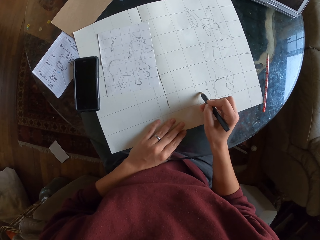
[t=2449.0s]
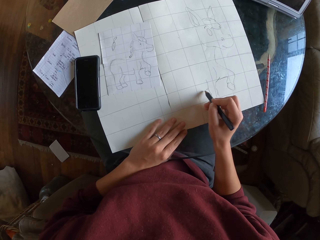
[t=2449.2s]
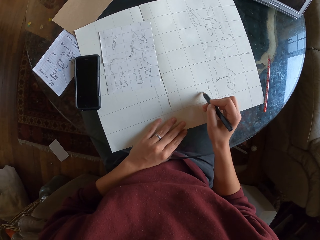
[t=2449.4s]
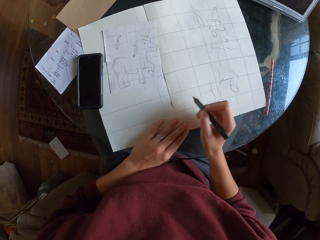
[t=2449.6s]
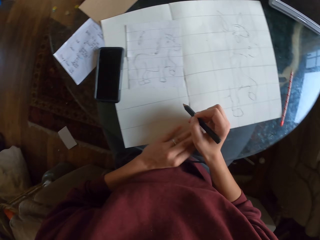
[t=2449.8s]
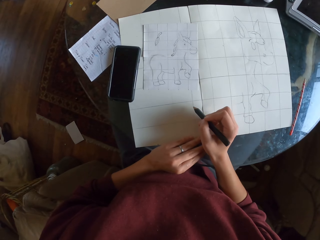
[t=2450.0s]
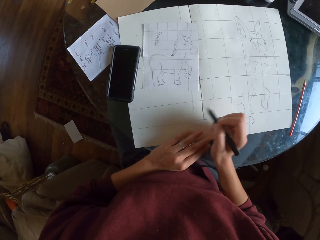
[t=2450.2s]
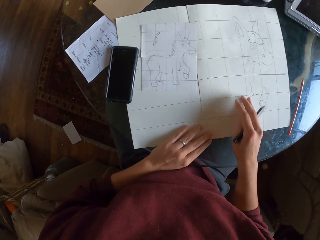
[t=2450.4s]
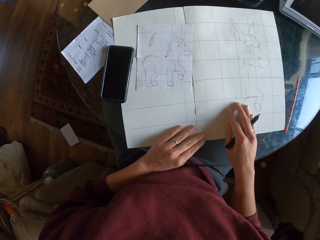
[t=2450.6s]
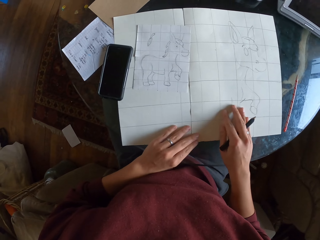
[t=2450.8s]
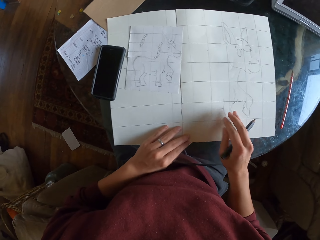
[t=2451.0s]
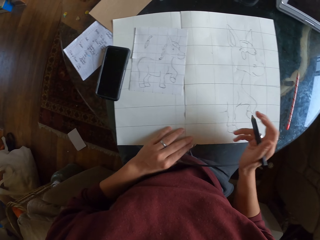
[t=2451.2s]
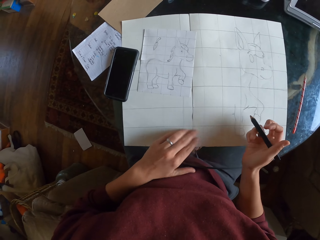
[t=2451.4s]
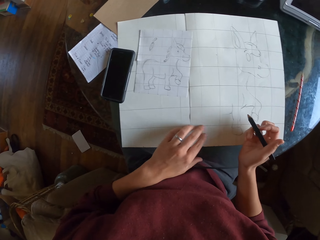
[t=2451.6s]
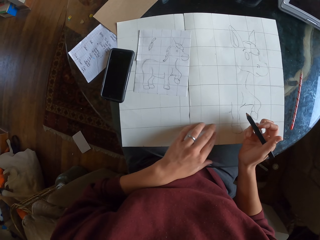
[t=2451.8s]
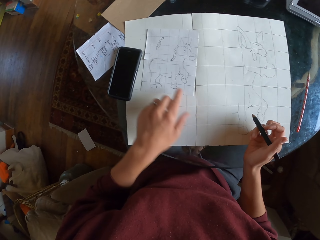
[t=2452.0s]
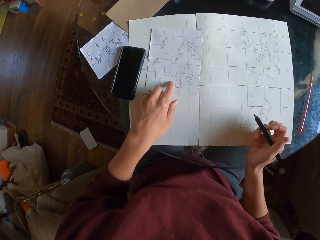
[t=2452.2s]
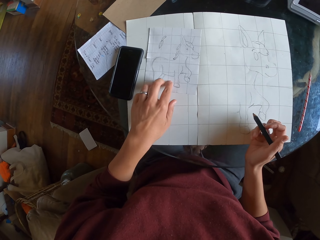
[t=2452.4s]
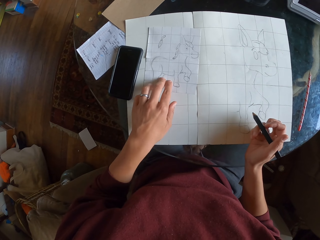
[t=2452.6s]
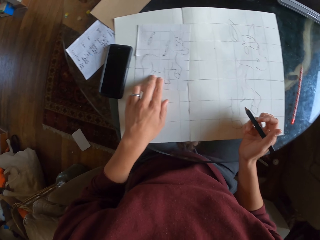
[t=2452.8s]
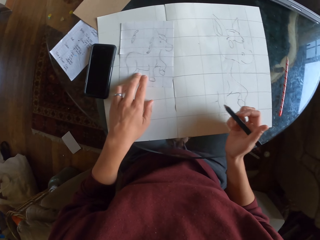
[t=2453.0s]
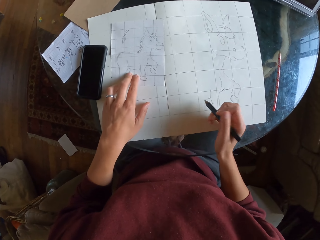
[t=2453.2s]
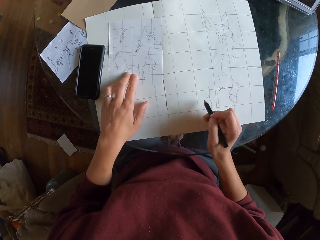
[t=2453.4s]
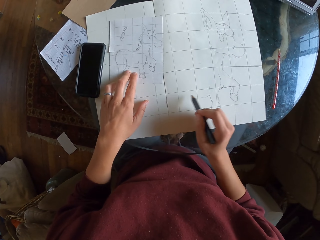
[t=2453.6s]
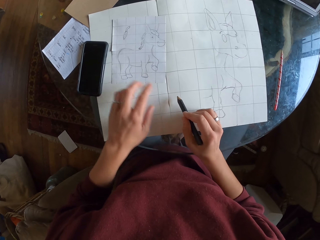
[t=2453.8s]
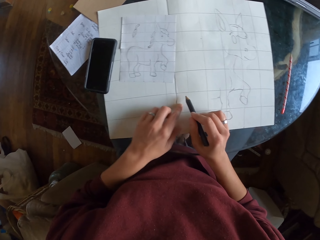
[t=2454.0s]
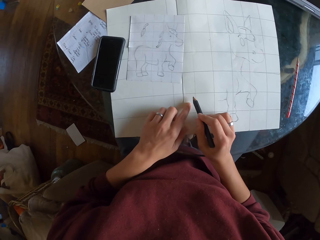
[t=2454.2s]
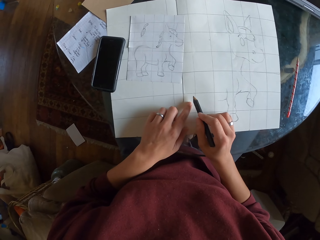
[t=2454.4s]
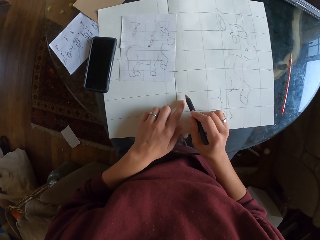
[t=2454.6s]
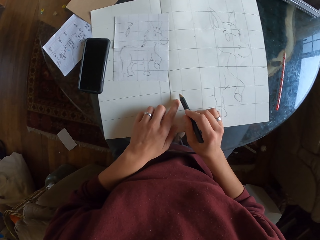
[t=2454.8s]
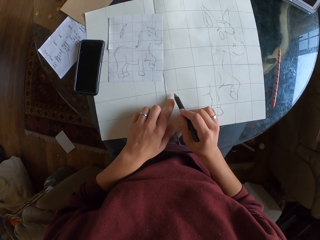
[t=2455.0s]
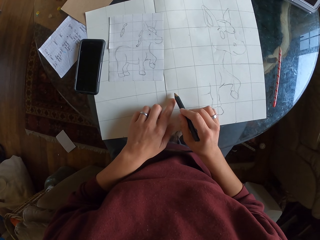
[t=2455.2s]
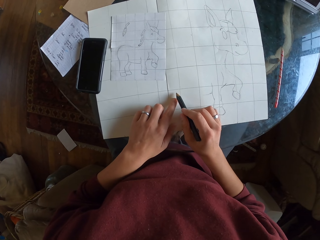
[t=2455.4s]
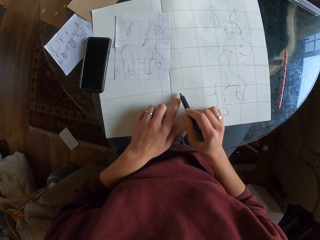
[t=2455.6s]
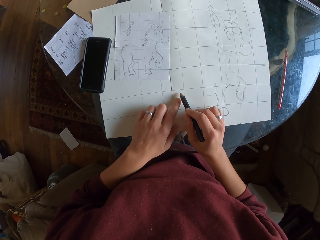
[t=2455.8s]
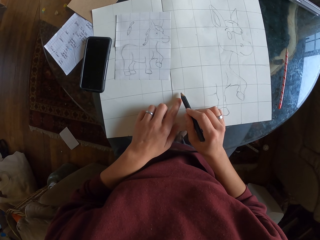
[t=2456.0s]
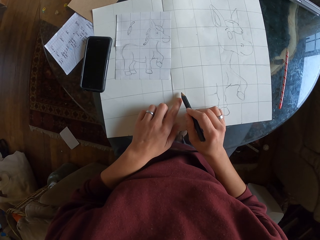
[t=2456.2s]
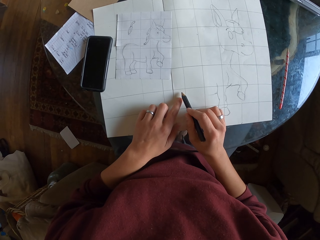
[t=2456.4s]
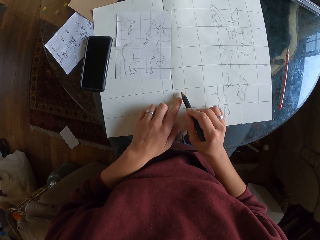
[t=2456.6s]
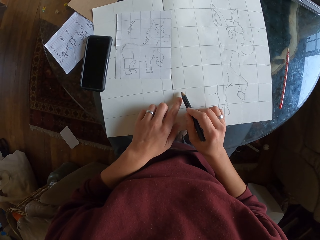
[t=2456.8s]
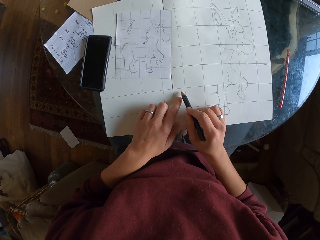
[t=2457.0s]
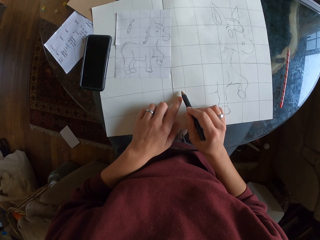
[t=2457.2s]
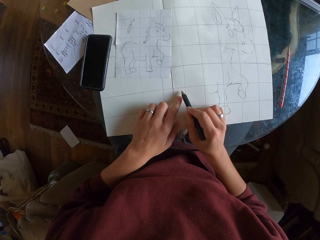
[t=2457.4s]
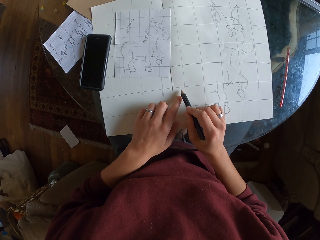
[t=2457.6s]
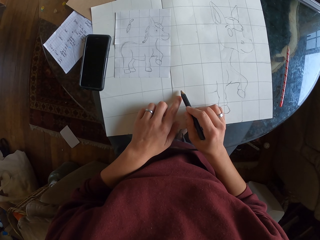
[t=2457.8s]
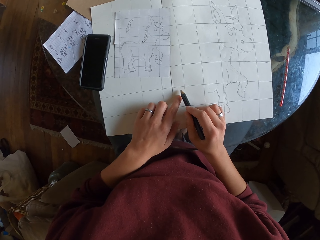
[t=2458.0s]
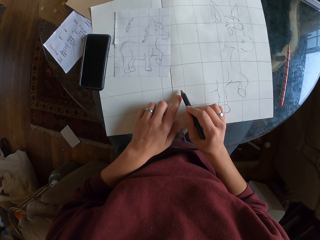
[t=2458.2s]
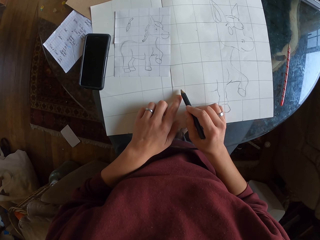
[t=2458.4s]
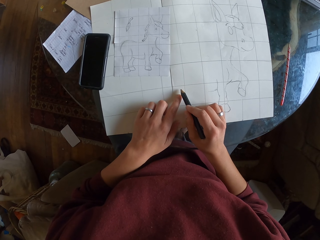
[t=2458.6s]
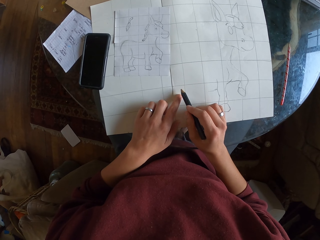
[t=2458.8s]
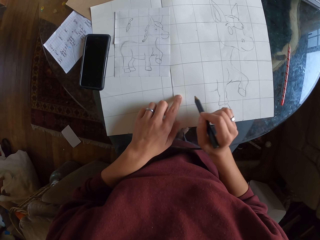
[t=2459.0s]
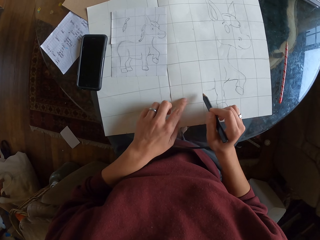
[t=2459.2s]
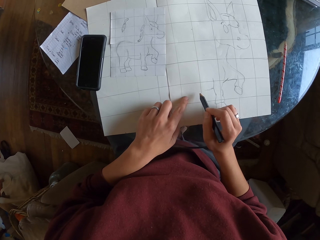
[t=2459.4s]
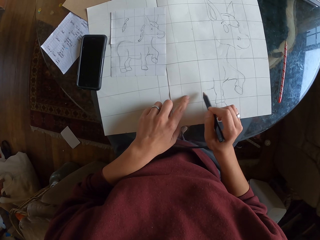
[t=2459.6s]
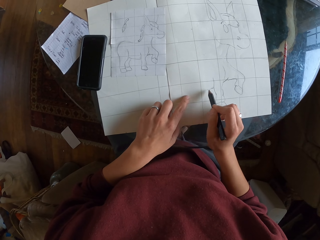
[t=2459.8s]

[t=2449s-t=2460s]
The camera wearer pulls the large drawing paper slightly. He places his hand on the small drawing paper. He stares at the paper sketch. He moves the hand from the small drawing paper to the large drawing paper.

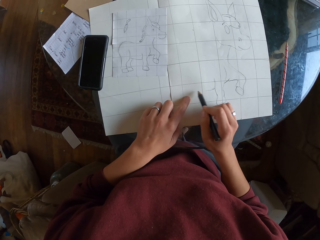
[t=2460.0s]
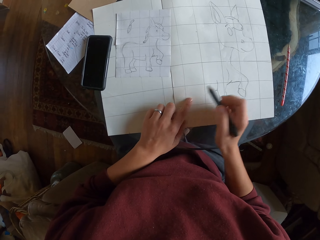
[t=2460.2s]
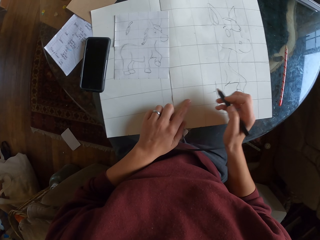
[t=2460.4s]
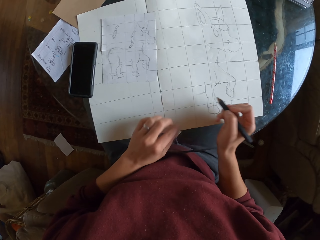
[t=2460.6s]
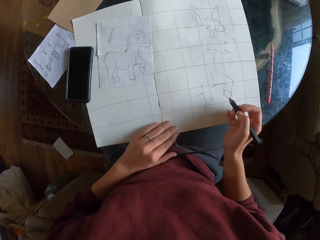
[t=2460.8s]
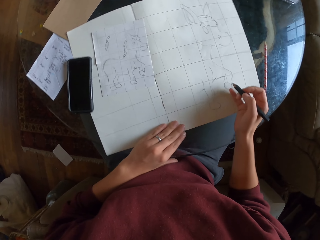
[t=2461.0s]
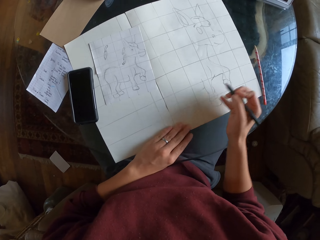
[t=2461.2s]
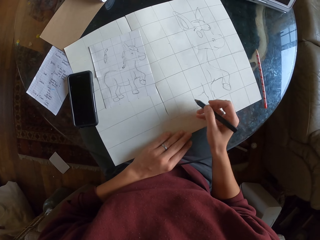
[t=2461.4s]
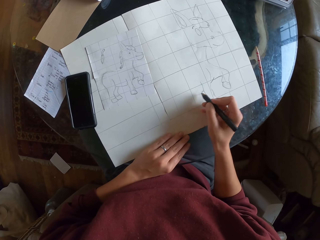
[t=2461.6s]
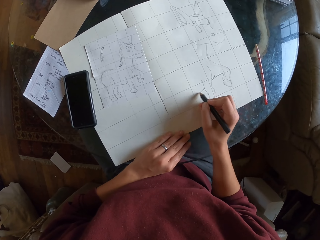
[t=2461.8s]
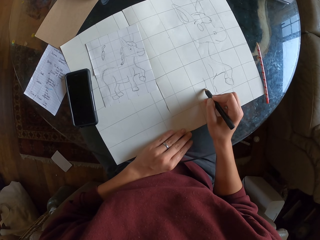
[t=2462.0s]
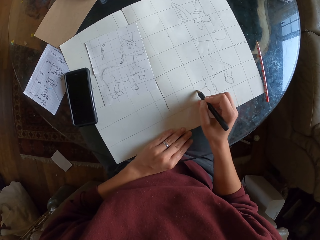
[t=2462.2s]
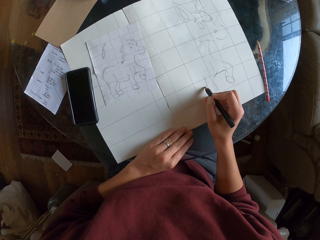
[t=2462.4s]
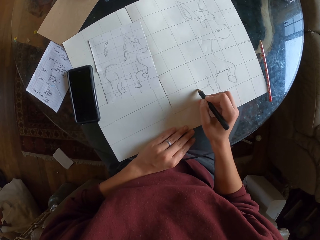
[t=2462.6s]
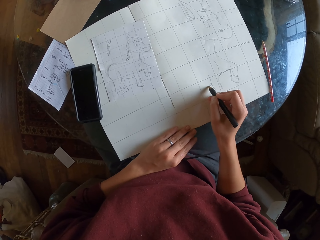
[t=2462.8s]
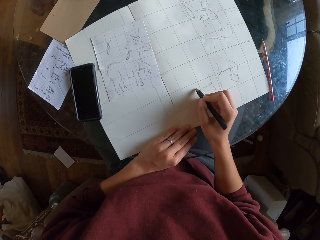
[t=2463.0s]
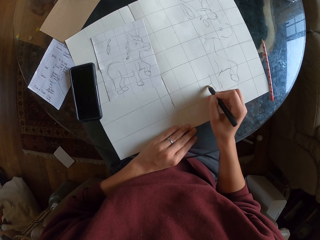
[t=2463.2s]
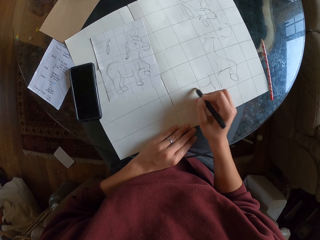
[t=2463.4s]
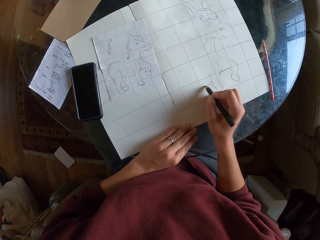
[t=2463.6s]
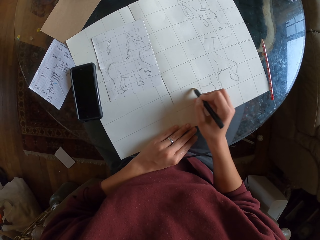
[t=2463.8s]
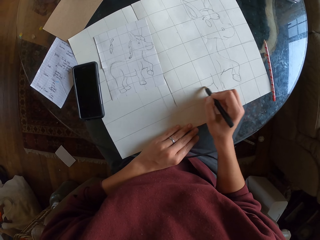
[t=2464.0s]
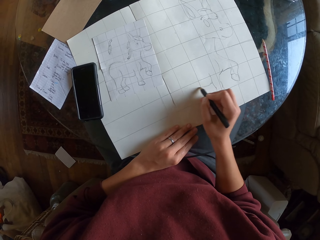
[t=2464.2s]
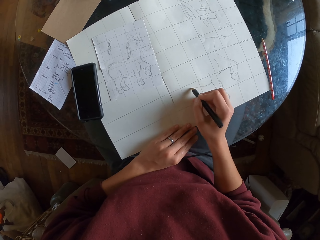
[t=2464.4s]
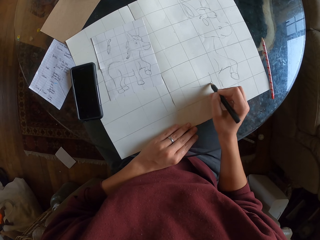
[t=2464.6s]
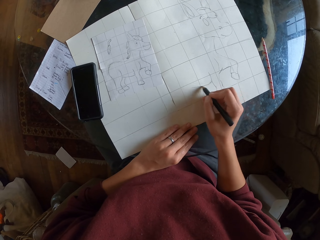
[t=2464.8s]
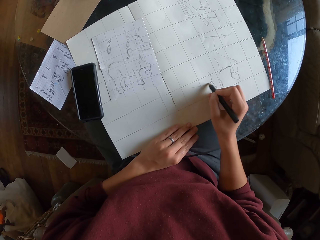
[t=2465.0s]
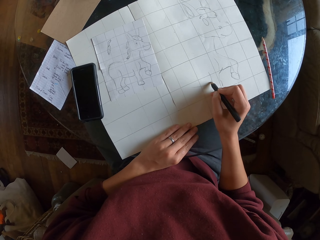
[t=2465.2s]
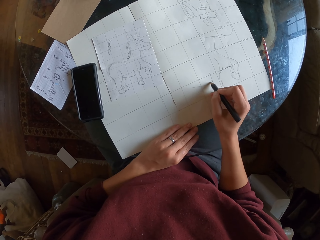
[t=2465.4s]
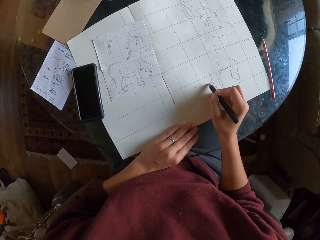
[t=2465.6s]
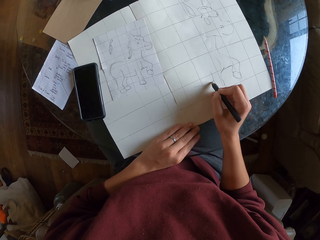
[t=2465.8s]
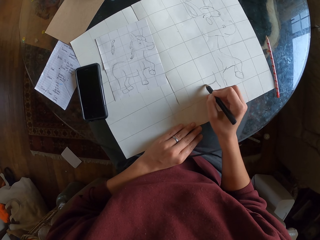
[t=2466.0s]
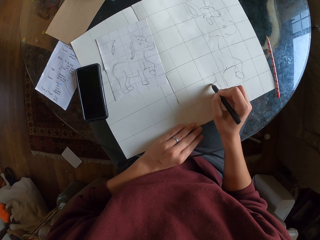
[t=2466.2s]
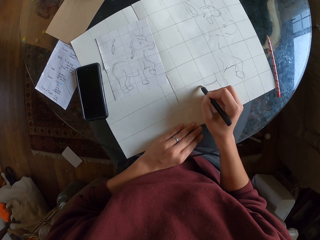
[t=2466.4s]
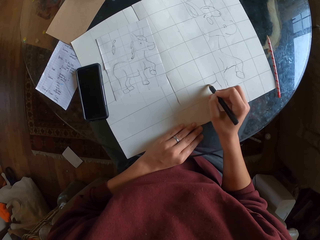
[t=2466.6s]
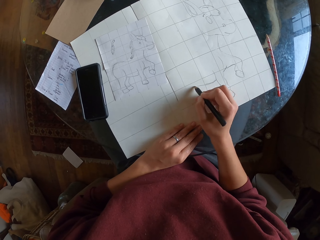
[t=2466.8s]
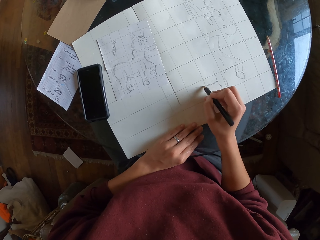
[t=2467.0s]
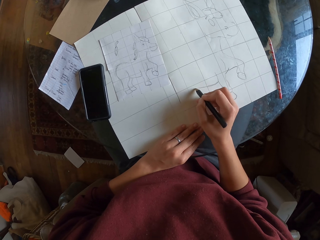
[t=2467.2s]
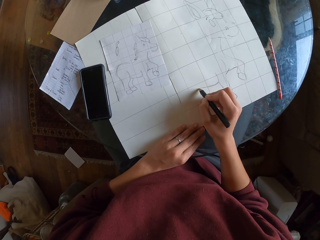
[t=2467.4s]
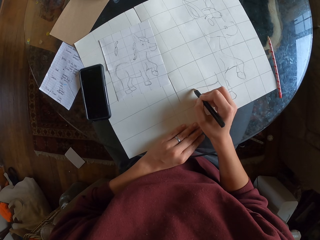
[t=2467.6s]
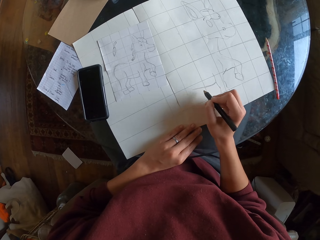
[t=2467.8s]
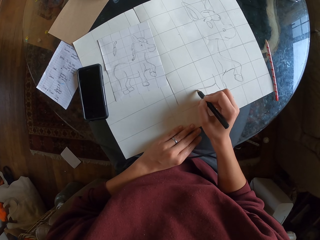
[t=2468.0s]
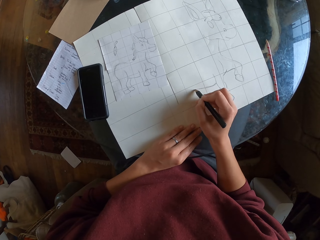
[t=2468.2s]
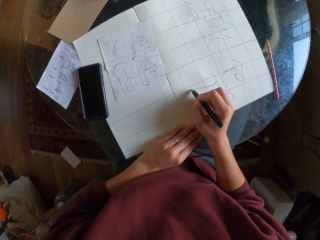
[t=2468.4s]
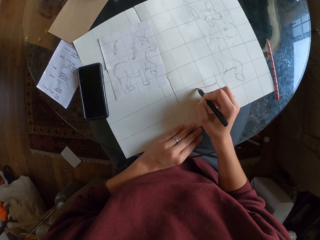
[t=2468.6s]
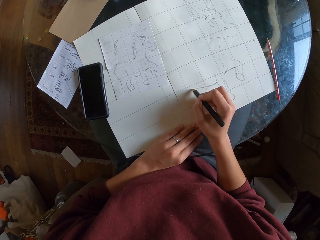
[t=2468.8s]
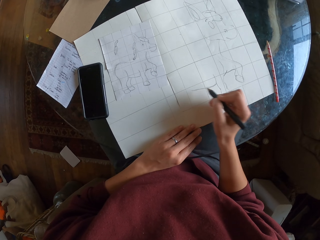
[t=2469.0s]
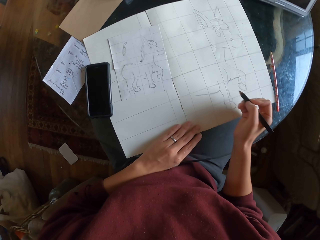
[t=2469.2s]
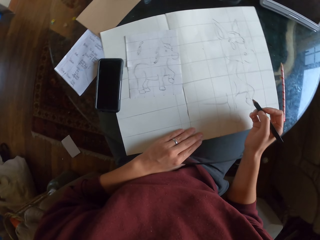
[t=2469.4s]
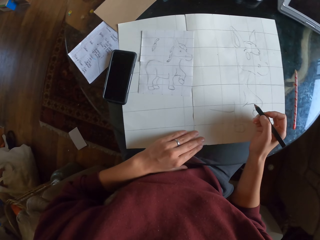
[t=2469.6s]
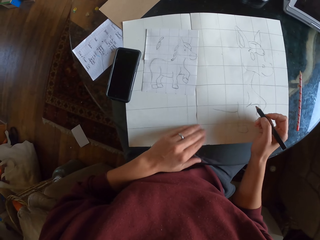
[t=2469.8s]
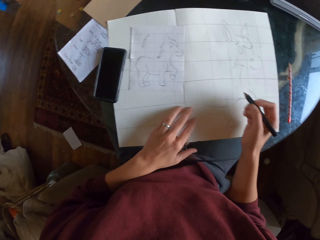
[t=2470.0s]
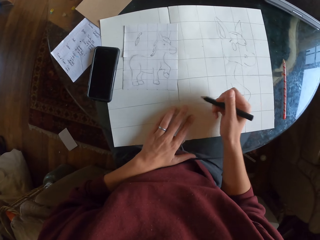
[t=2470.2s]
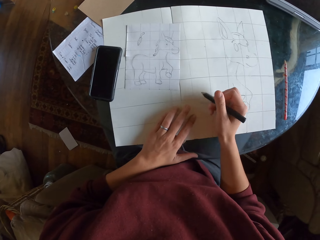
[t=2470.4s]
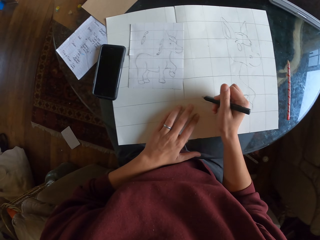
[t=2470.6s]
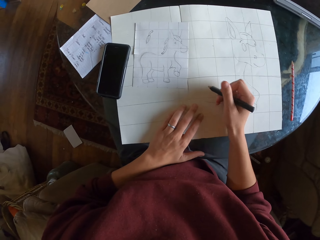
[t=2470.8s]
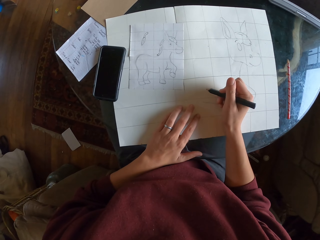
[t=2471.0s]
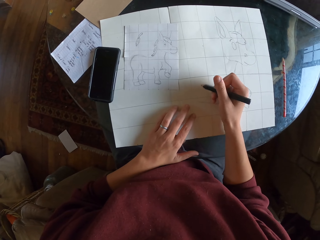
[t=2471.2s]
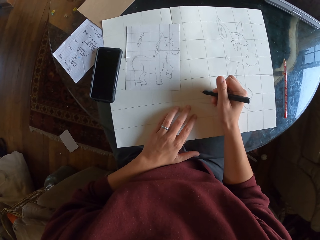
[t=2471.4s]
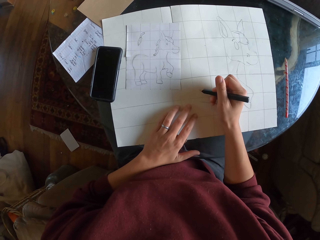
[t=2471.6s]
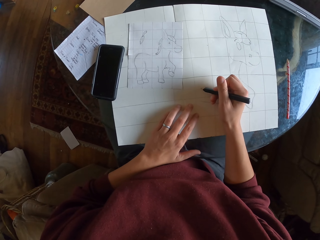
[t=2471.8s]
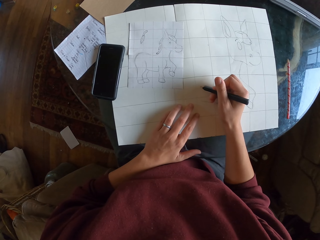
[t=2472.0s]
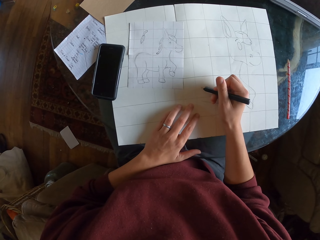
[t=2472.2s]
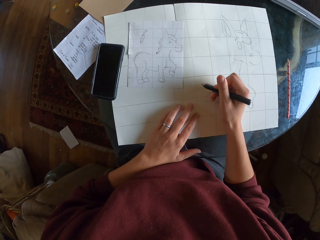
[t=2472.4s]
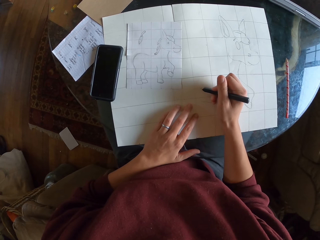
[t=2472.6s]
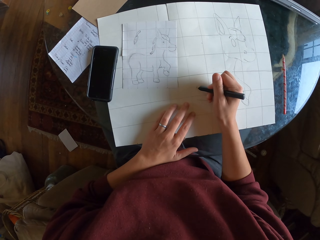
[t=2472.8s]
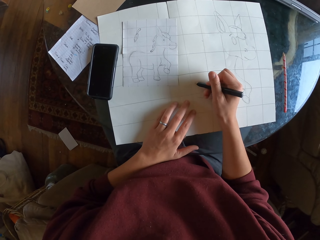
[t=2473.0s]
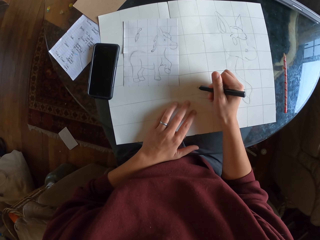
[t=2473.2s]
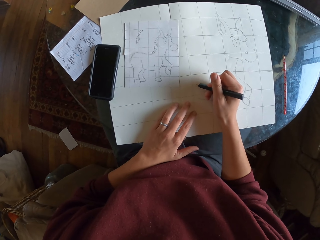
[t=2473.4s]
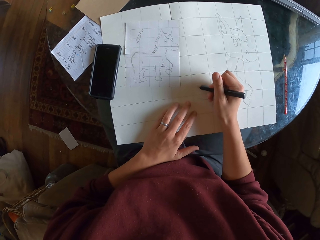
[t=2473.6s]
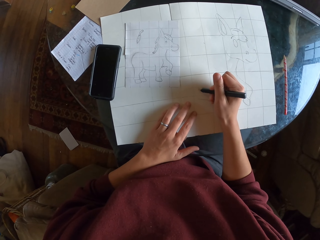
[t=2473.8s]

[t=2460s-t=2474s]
The camera wearer draws on a drawing paper.
